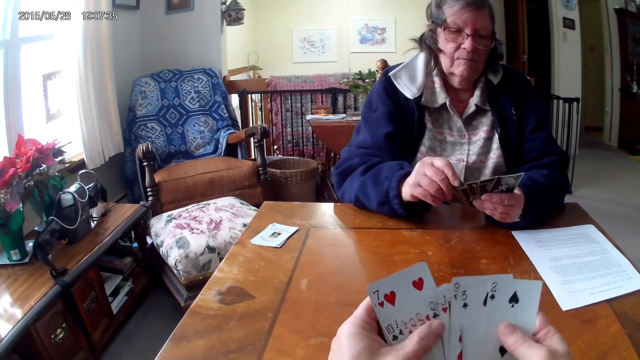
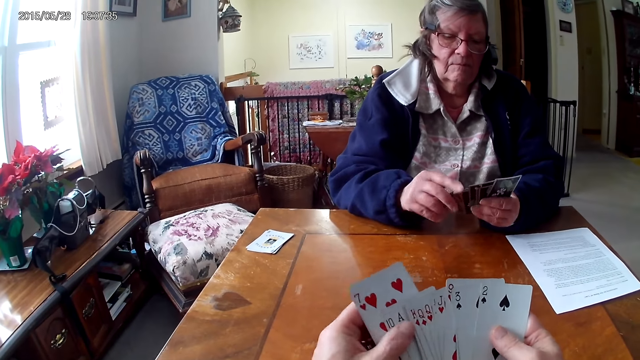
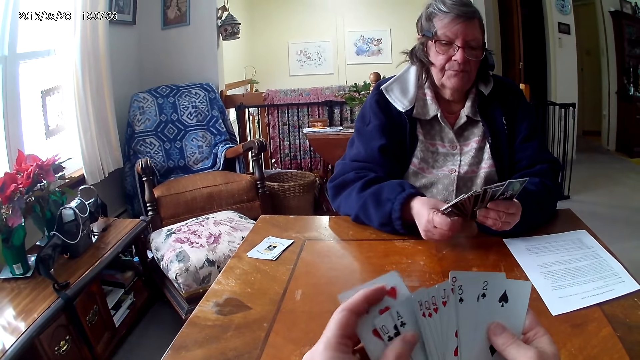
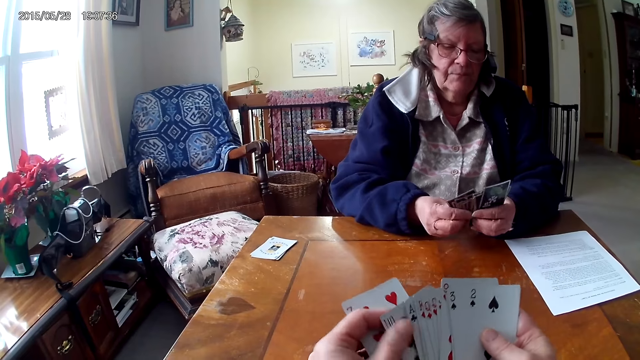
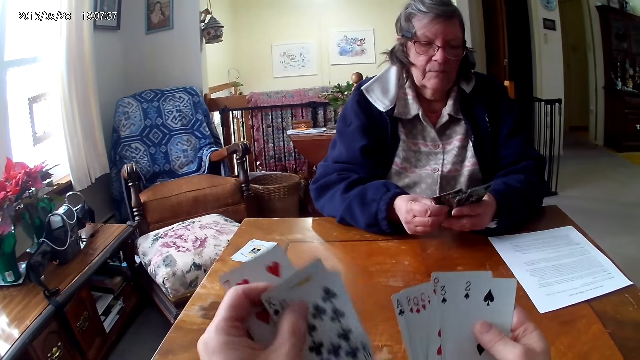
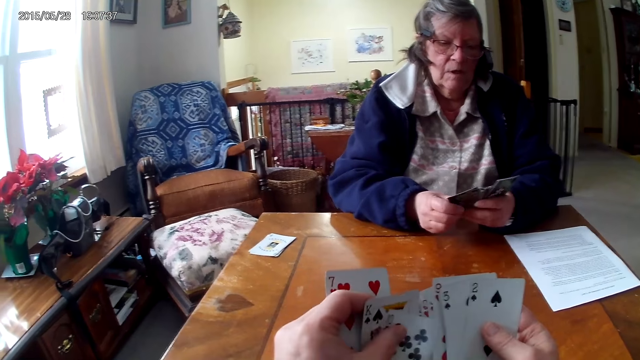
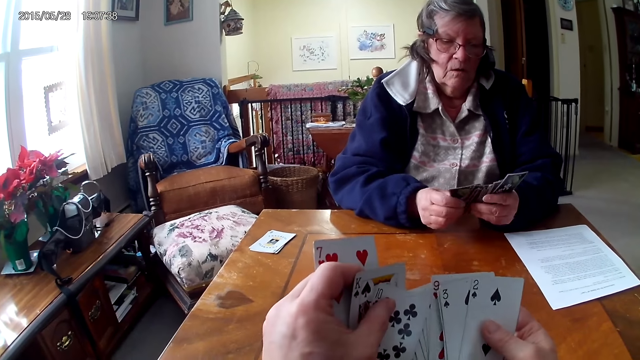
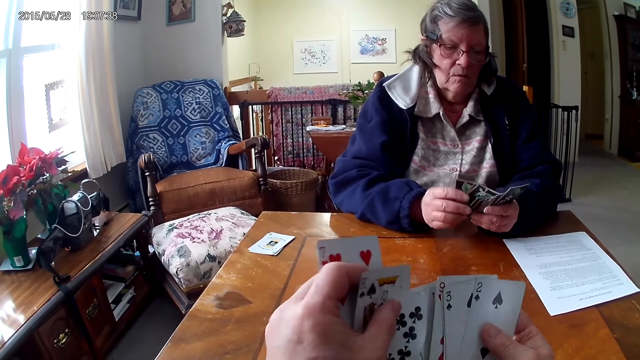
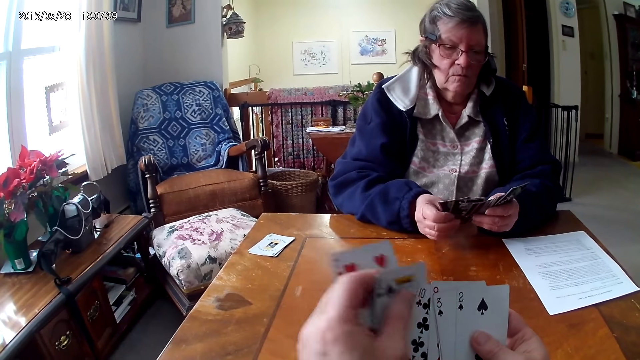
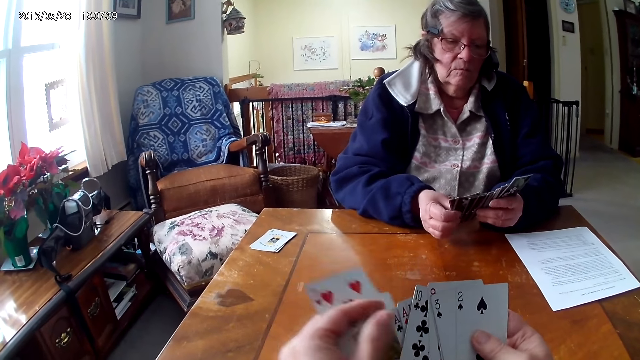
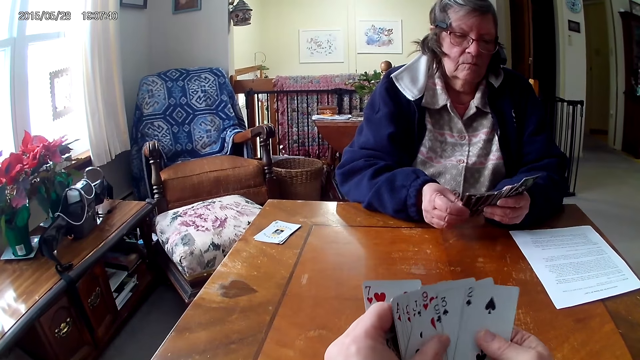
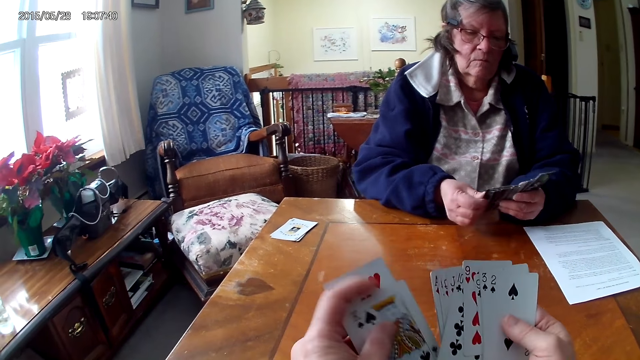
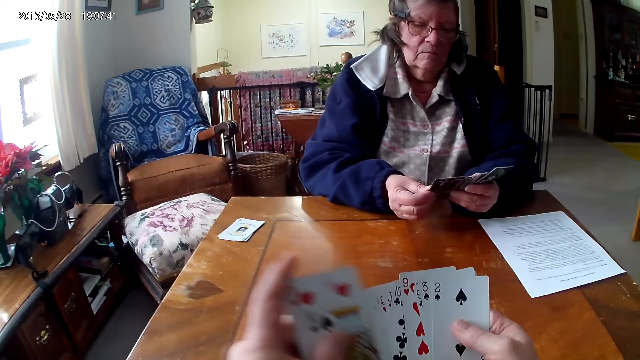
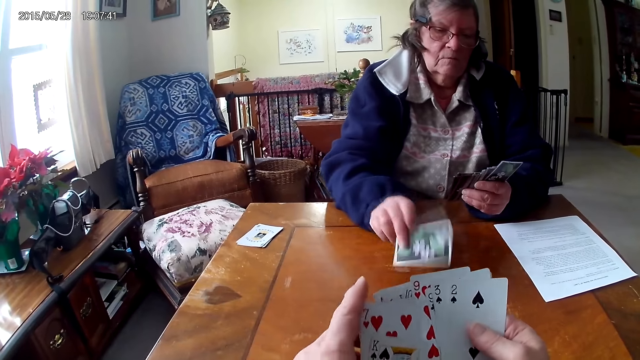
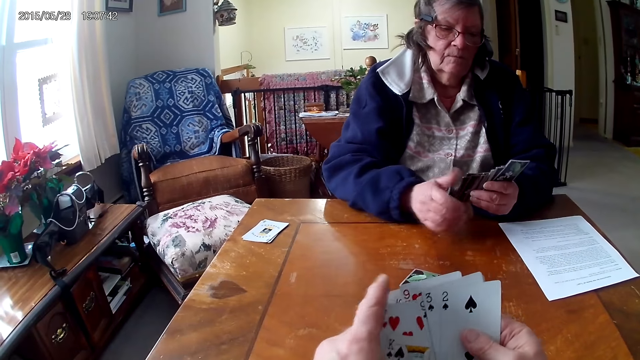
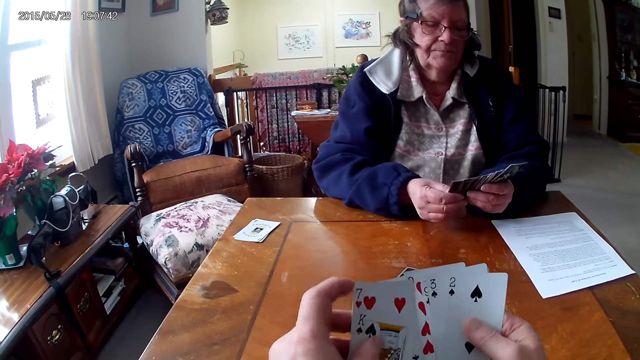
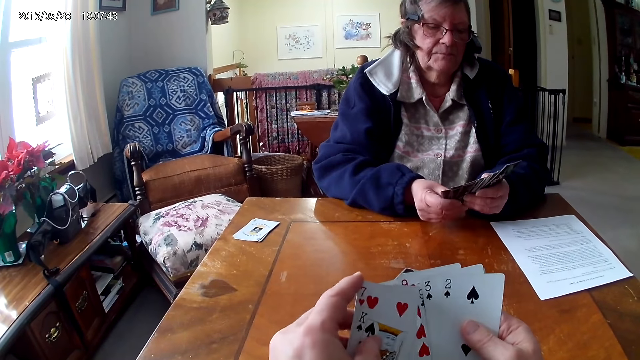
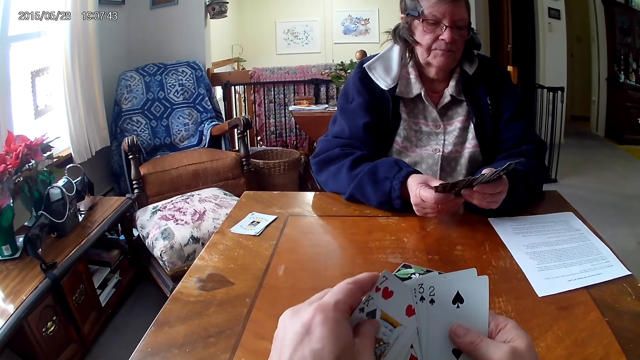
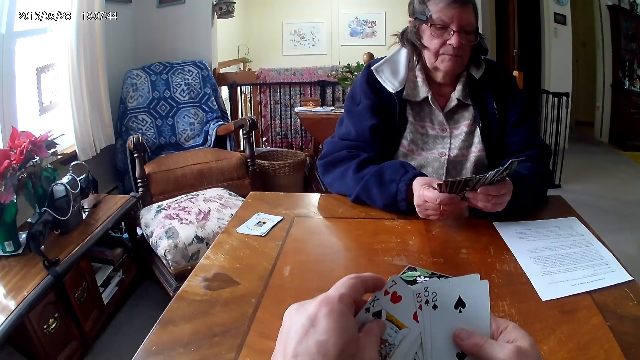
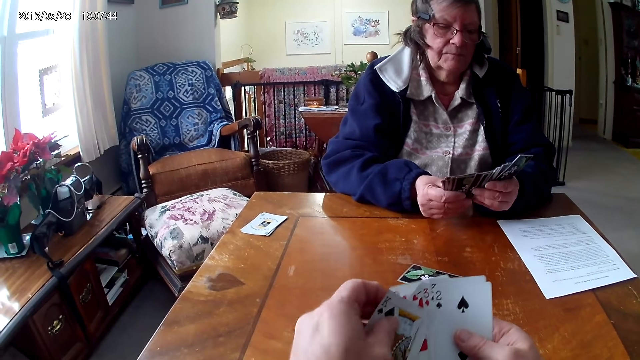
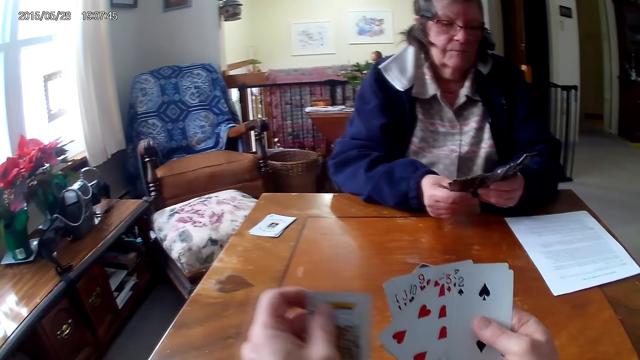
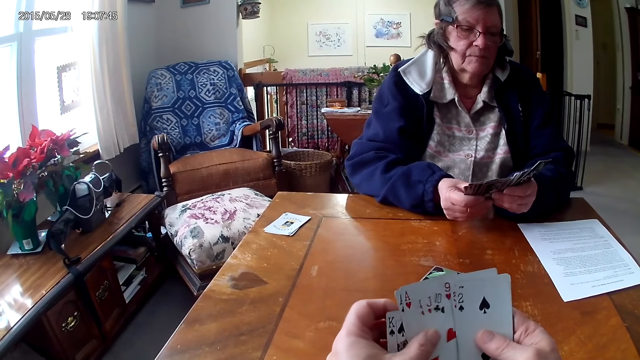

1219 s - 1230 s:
The camera wearer aligns the cards on the hands. A man drops the card on the table. The camera wearer arranges the cards.

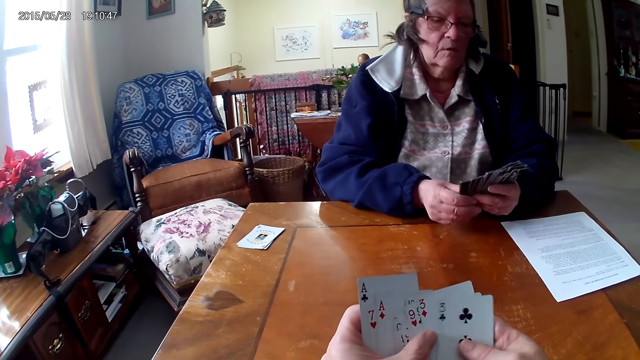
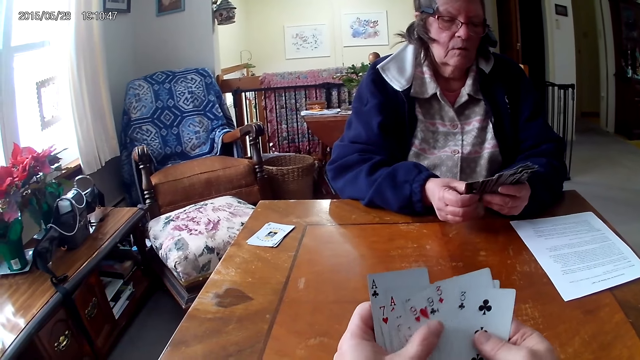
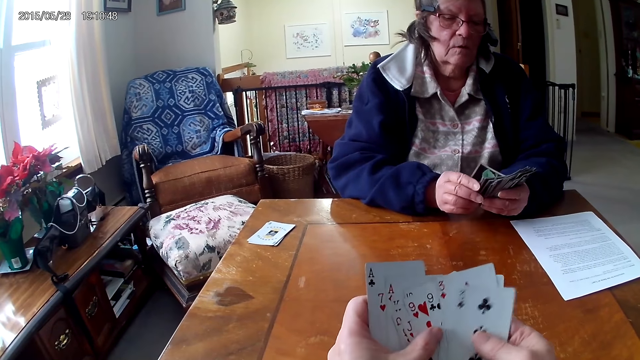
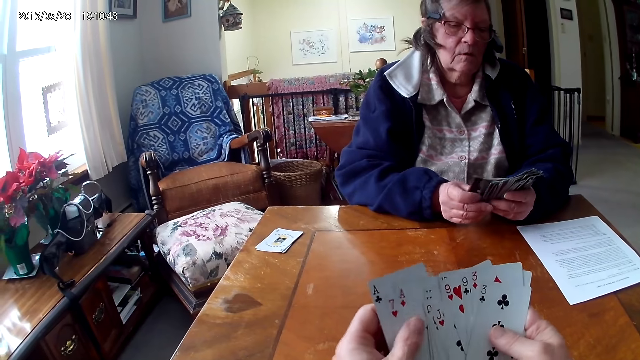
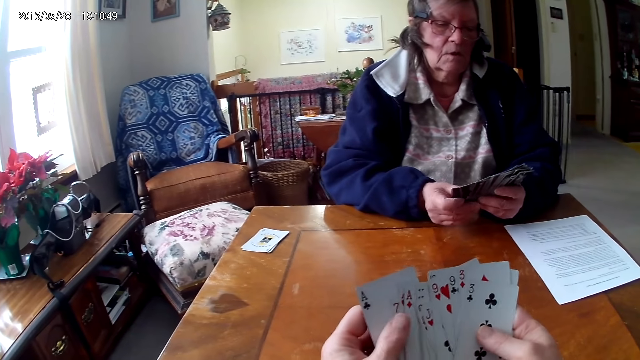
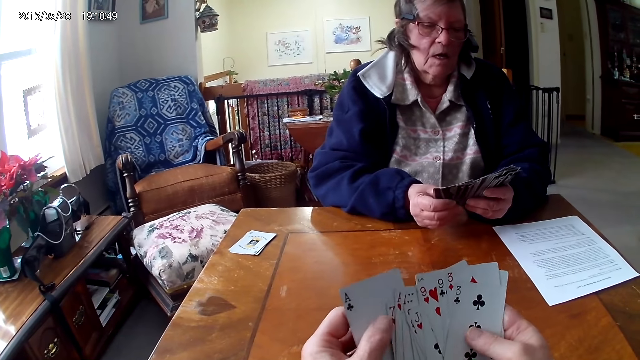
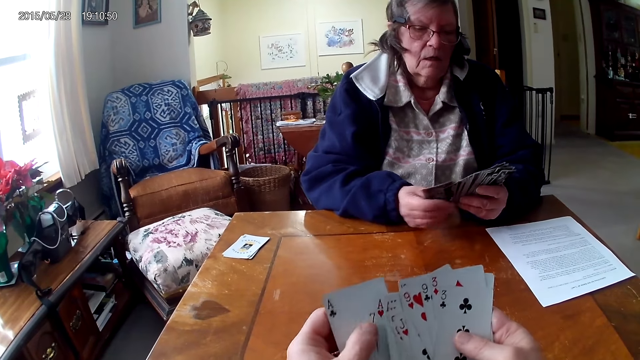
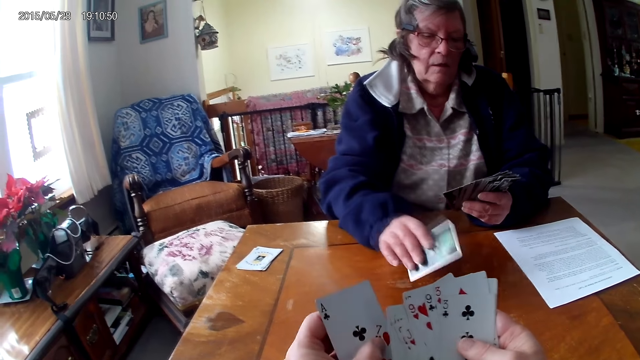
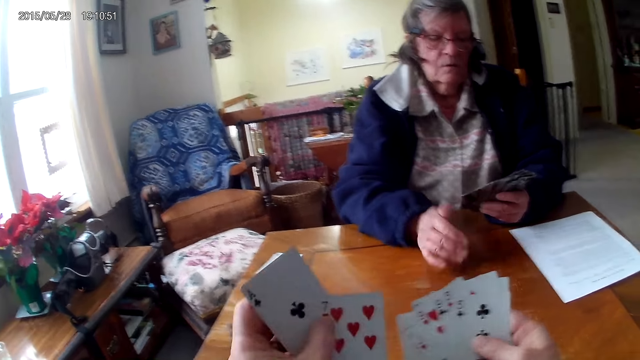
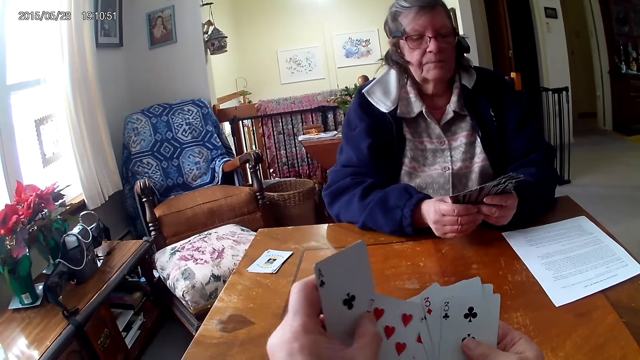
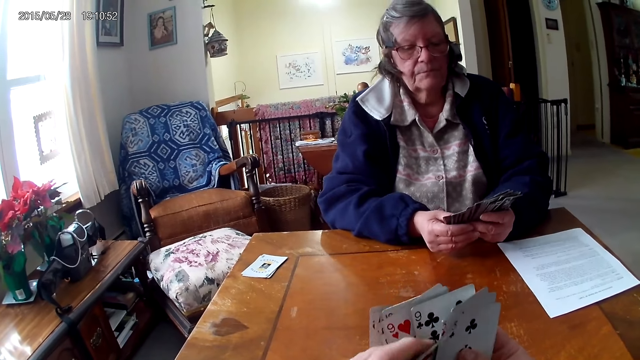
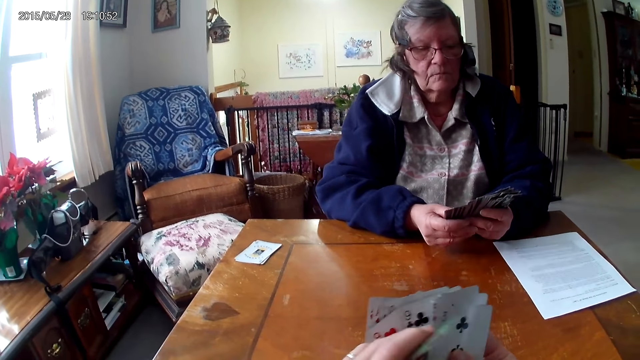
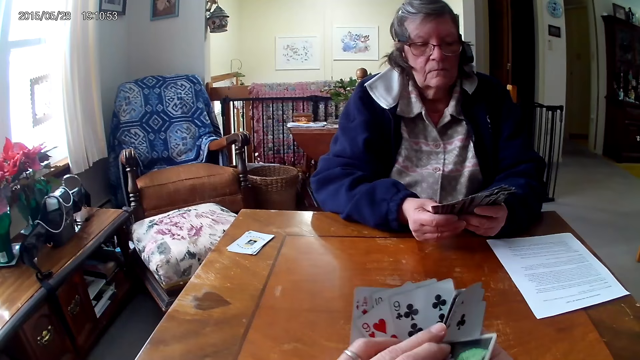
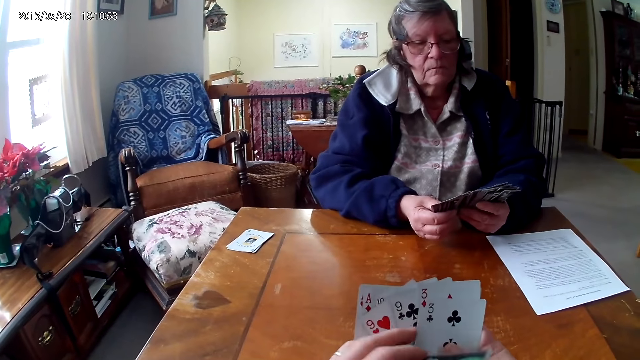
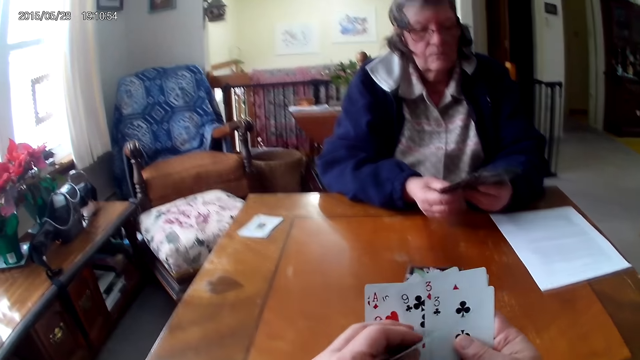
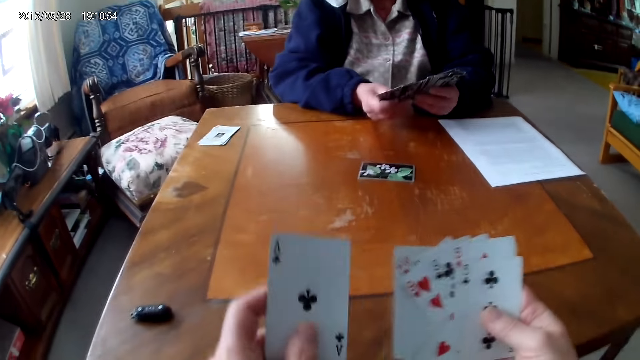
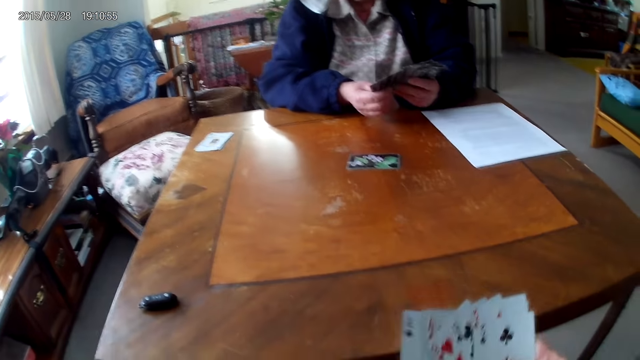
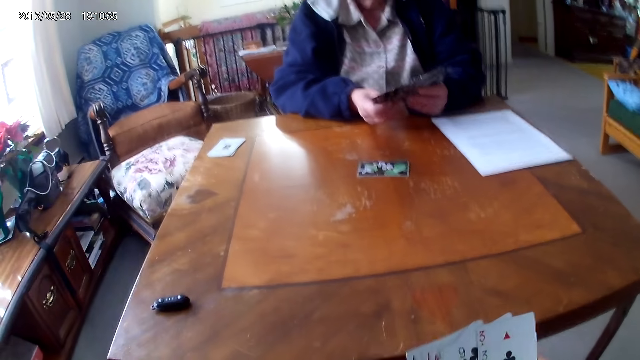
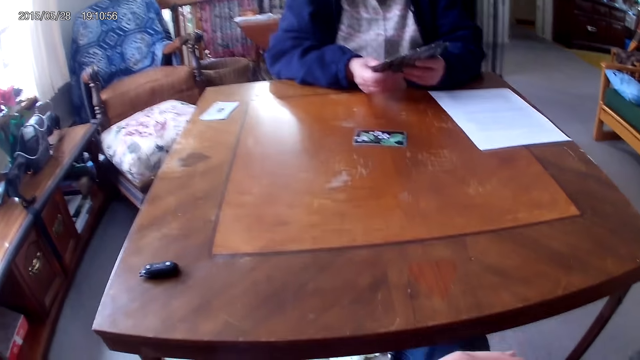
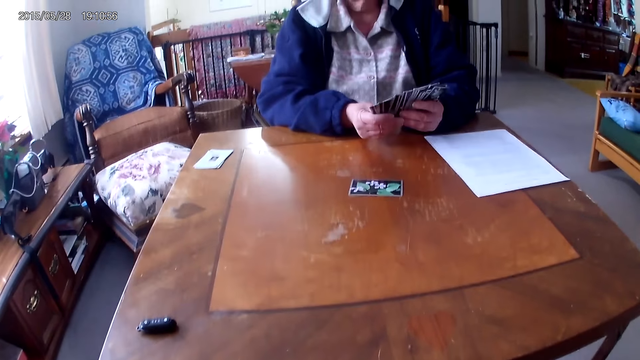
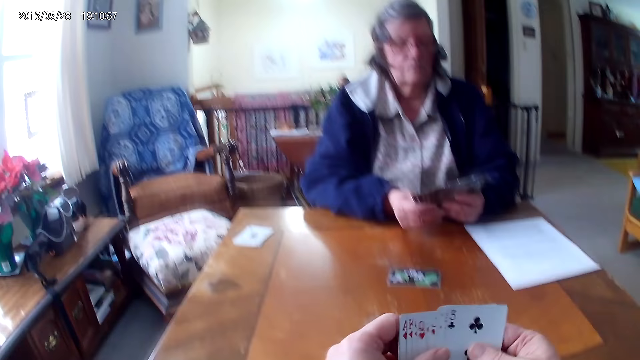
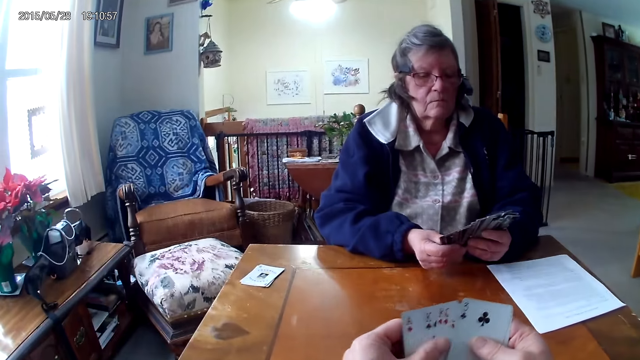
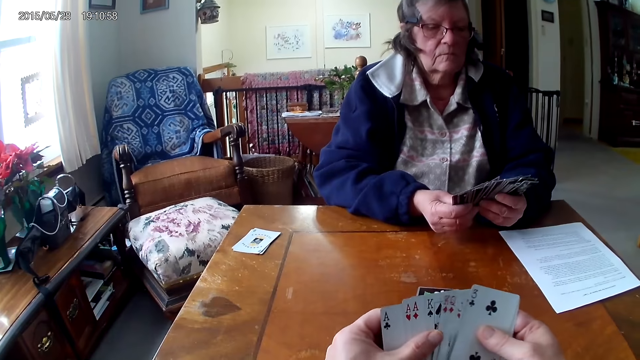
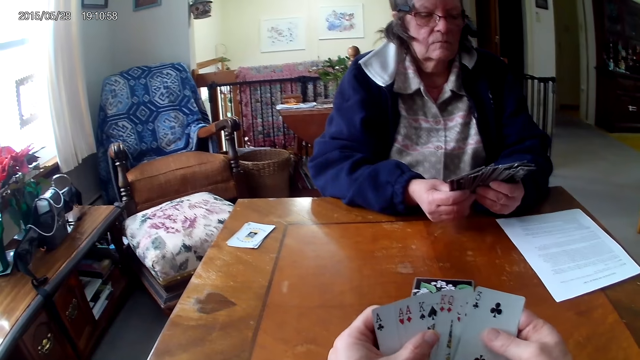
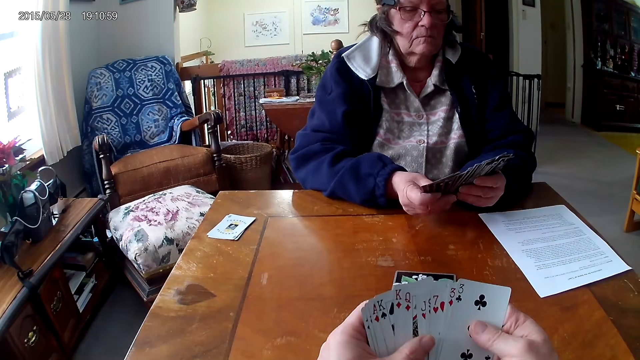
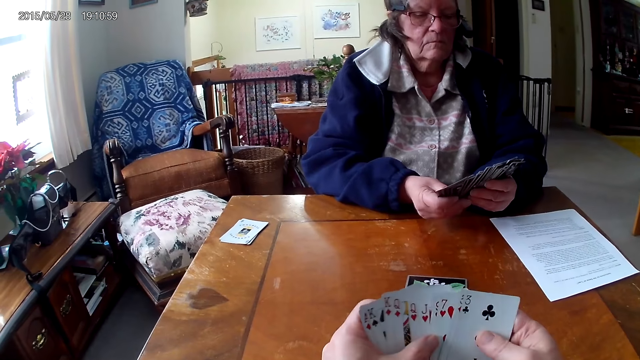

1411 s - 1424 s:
The camera wearer arranges the cards in her hands. A man puts one card on the table. The camera wearer arranges the cards in her hands.
